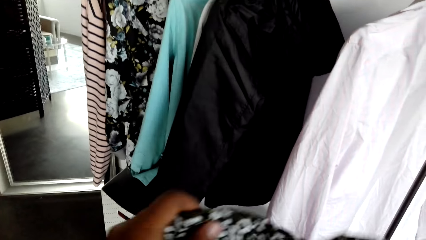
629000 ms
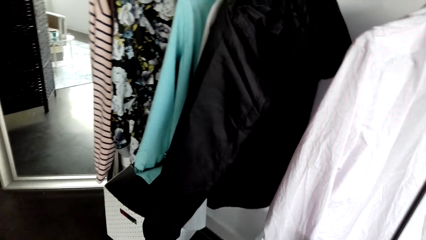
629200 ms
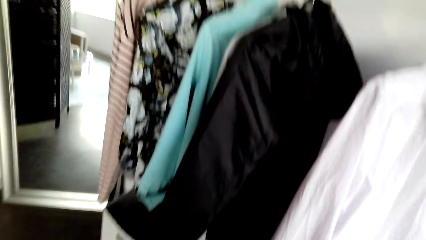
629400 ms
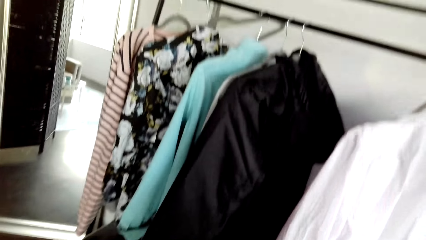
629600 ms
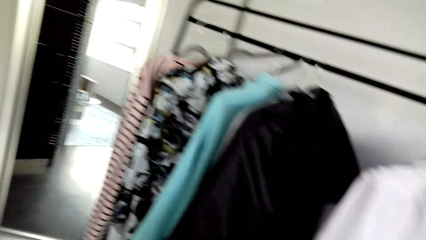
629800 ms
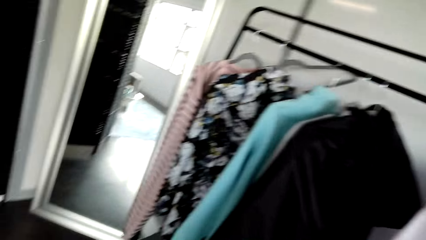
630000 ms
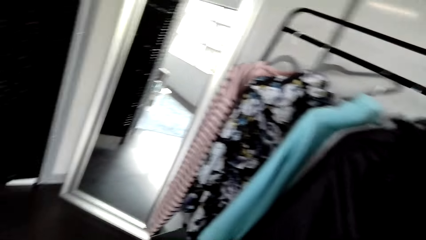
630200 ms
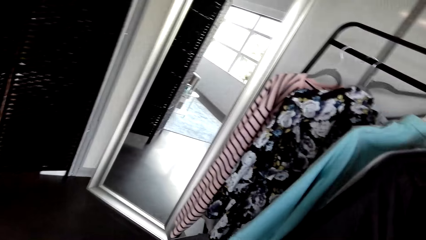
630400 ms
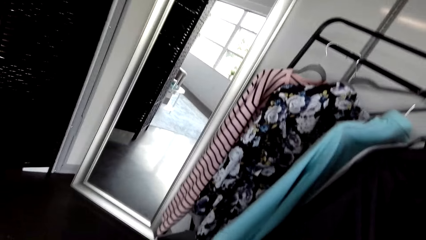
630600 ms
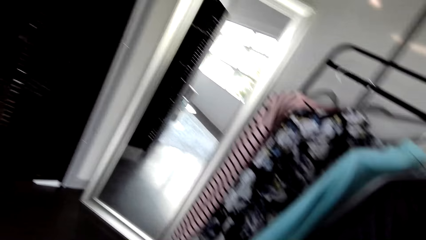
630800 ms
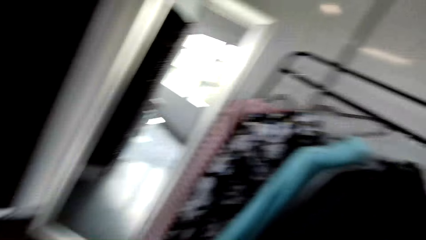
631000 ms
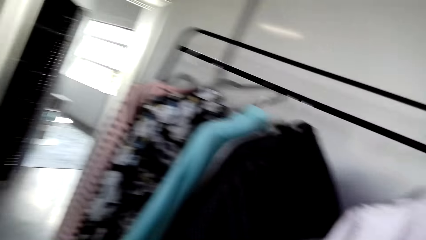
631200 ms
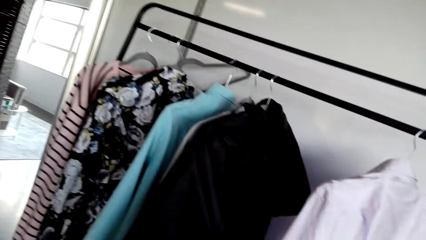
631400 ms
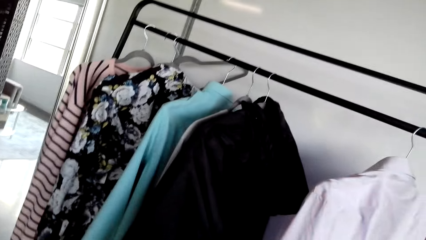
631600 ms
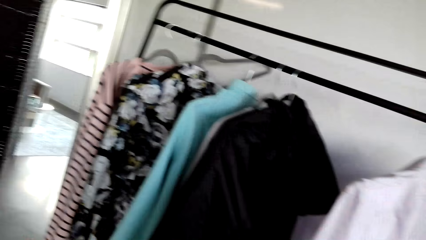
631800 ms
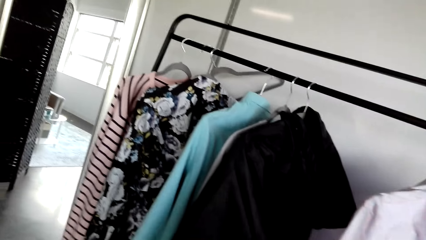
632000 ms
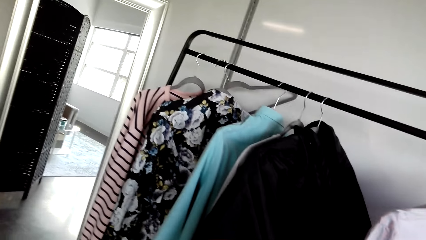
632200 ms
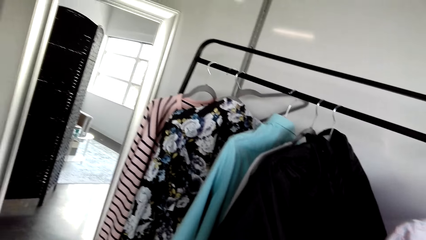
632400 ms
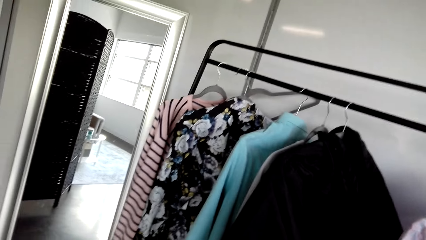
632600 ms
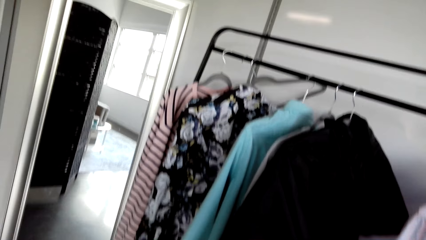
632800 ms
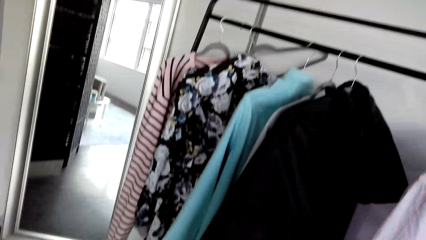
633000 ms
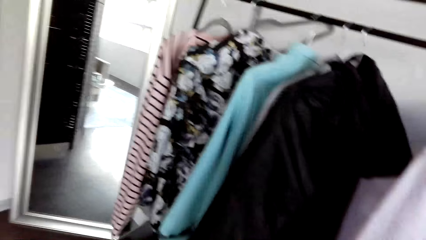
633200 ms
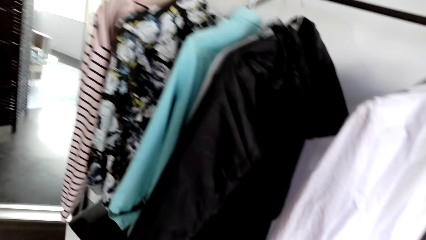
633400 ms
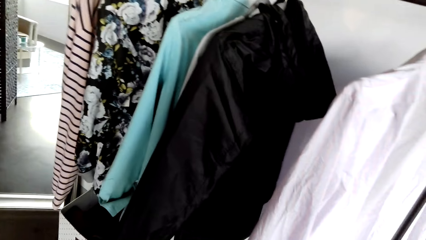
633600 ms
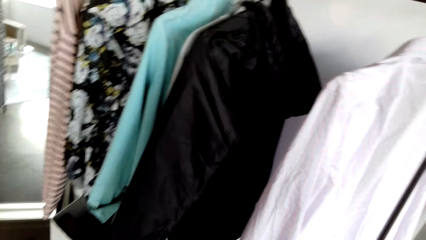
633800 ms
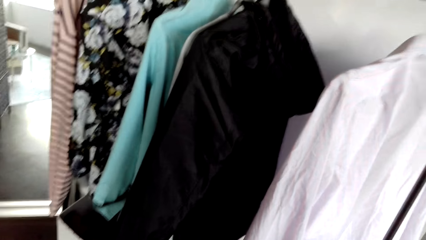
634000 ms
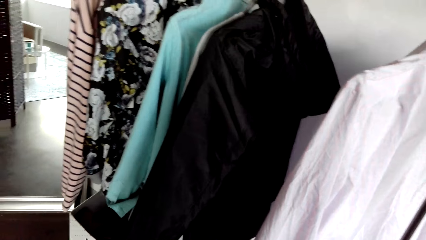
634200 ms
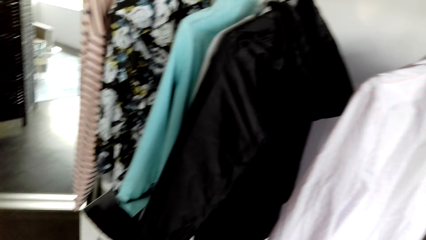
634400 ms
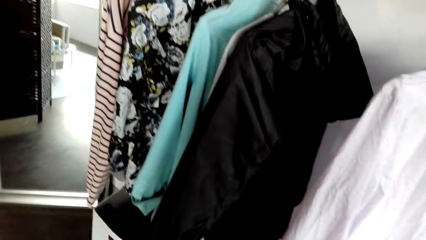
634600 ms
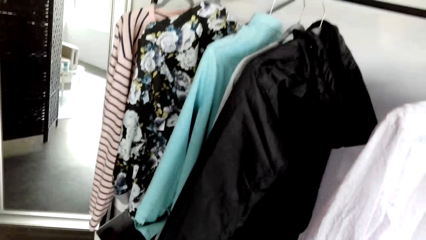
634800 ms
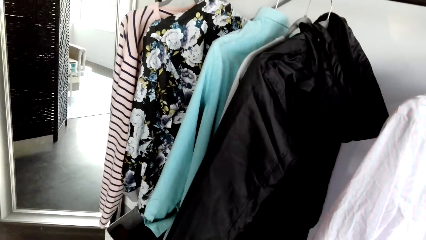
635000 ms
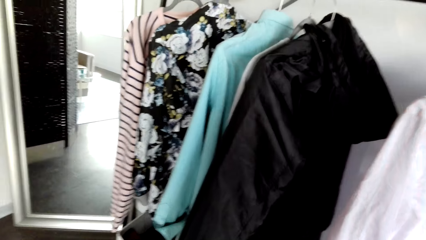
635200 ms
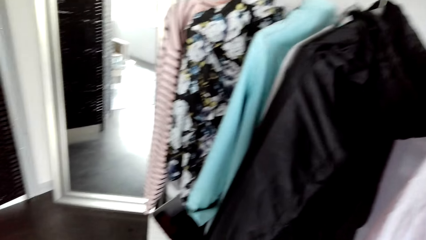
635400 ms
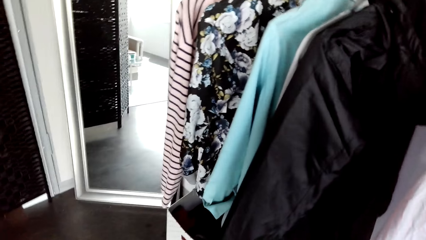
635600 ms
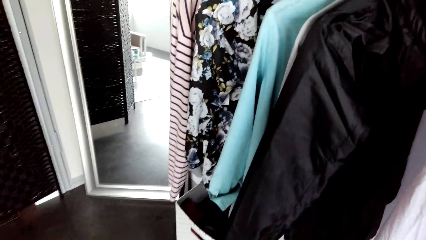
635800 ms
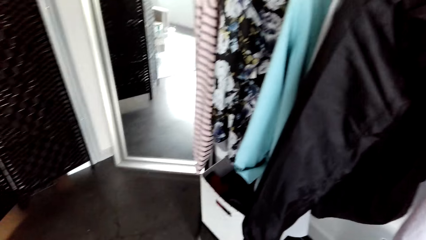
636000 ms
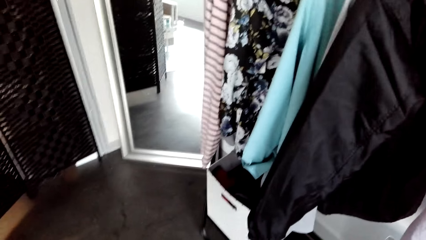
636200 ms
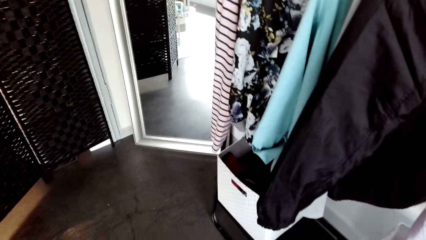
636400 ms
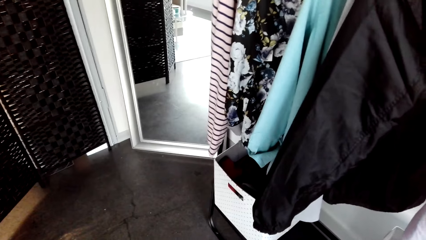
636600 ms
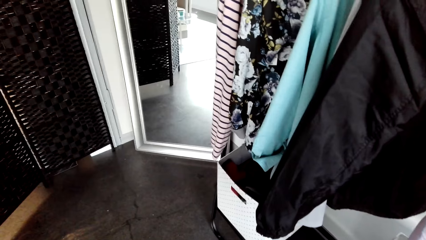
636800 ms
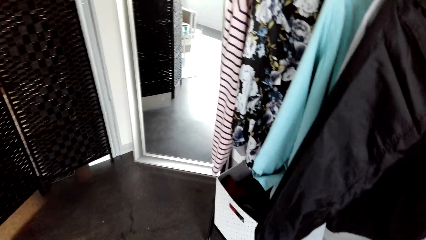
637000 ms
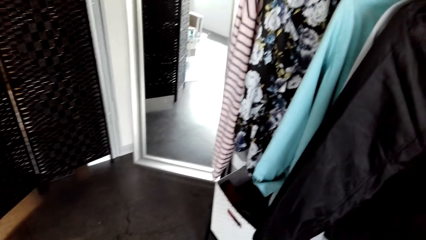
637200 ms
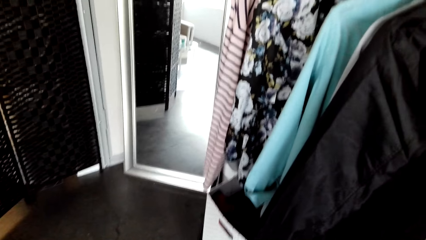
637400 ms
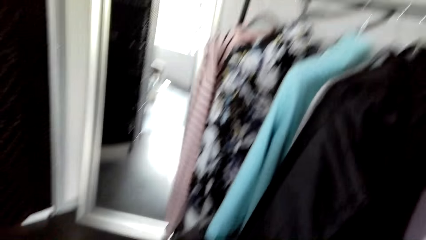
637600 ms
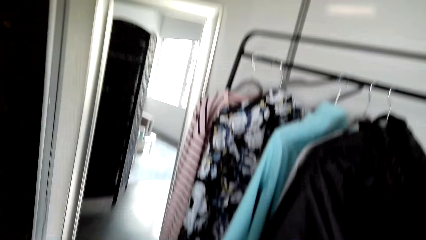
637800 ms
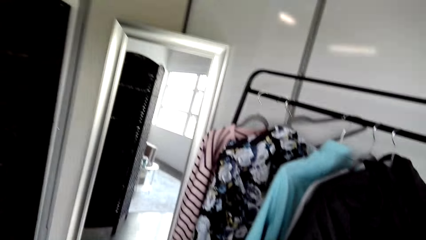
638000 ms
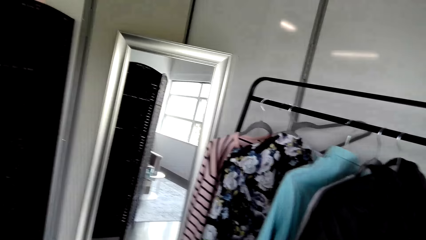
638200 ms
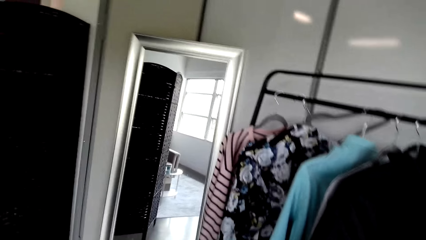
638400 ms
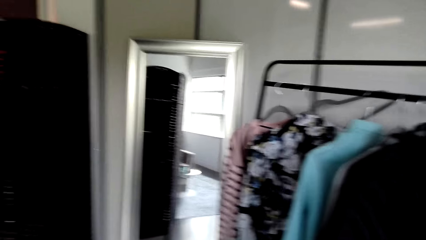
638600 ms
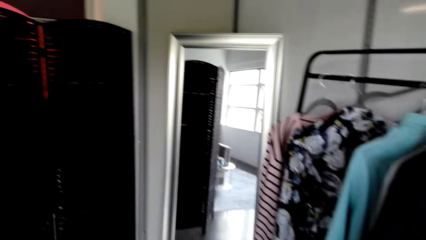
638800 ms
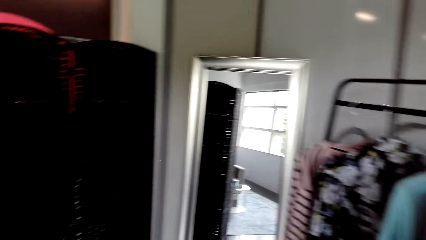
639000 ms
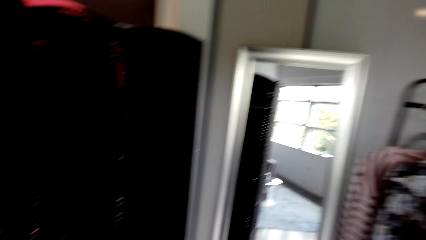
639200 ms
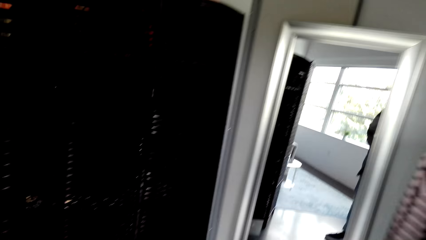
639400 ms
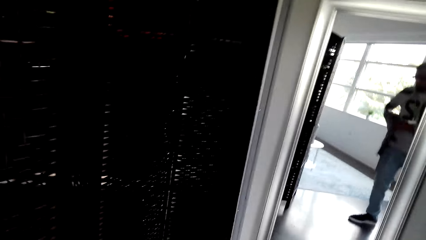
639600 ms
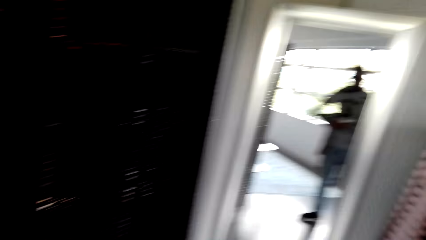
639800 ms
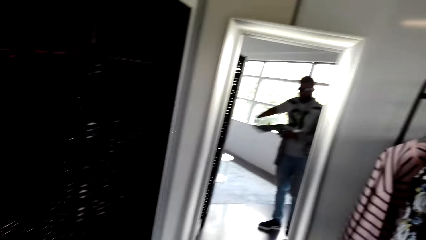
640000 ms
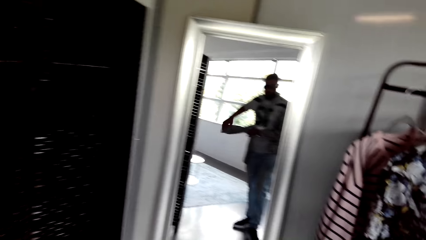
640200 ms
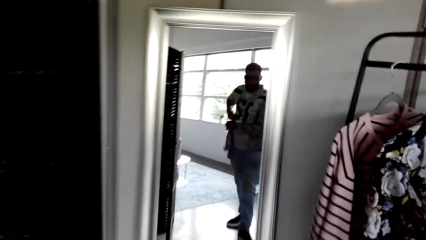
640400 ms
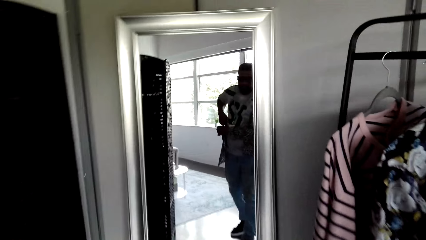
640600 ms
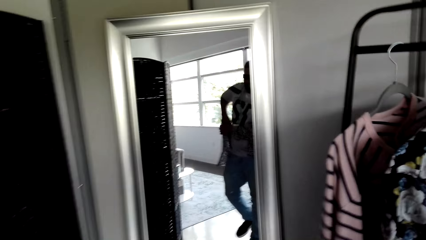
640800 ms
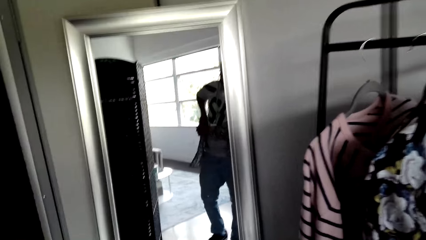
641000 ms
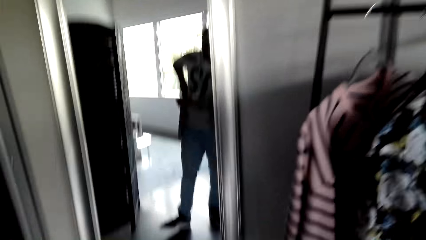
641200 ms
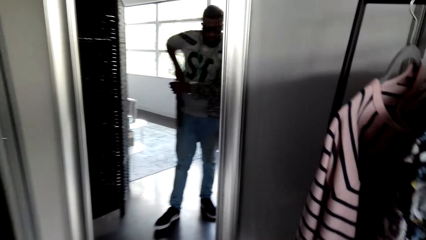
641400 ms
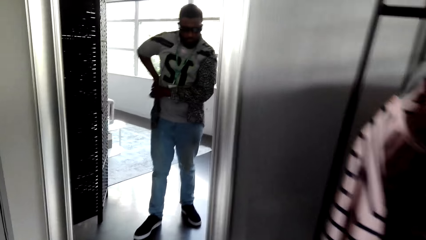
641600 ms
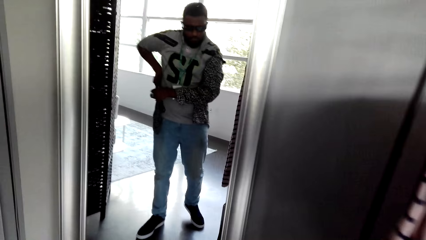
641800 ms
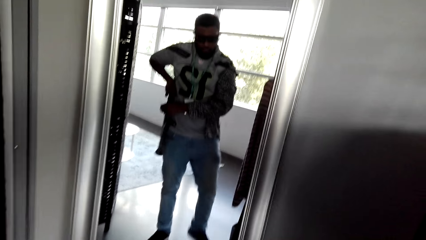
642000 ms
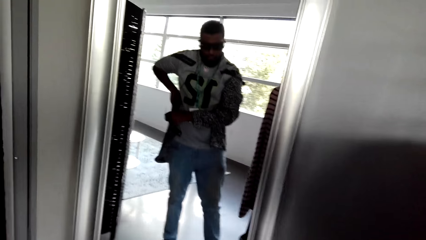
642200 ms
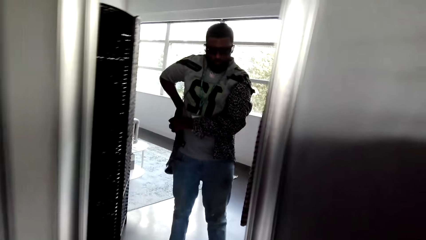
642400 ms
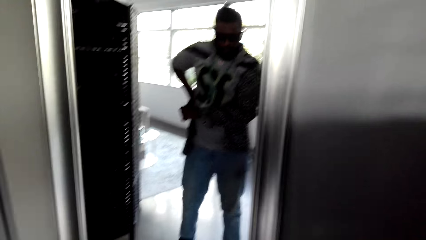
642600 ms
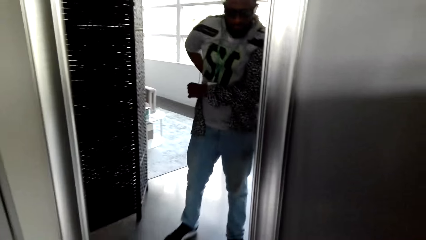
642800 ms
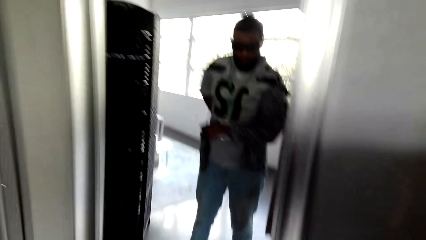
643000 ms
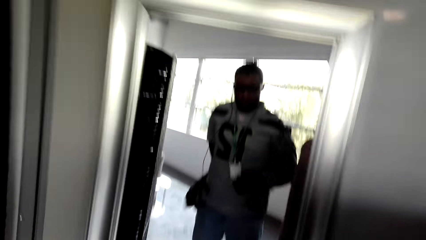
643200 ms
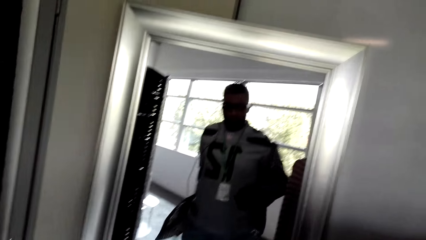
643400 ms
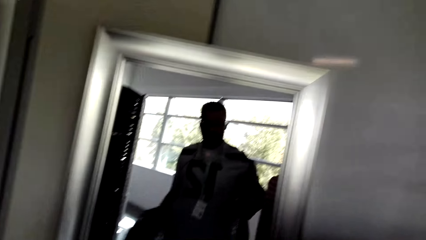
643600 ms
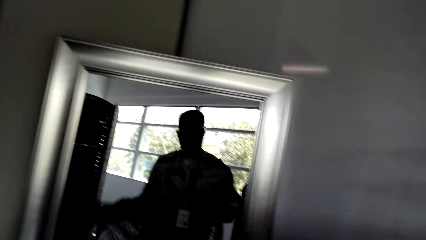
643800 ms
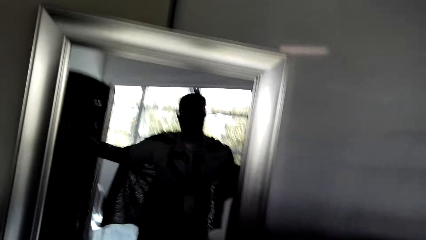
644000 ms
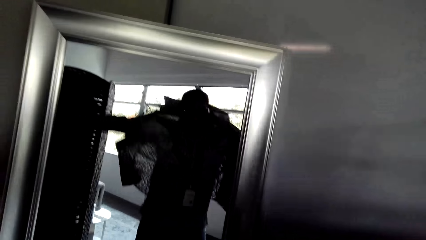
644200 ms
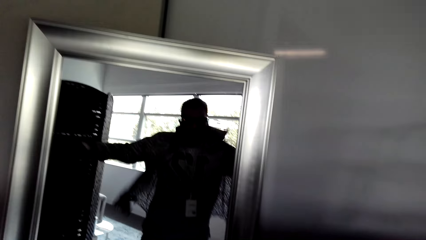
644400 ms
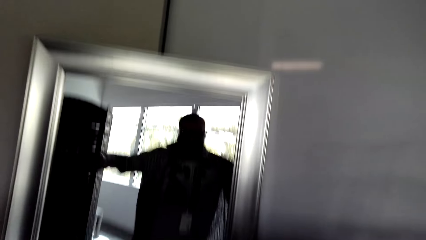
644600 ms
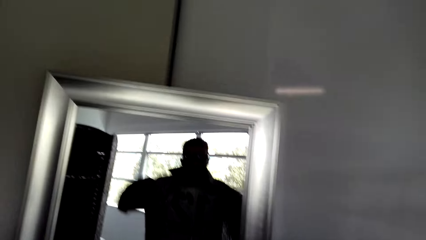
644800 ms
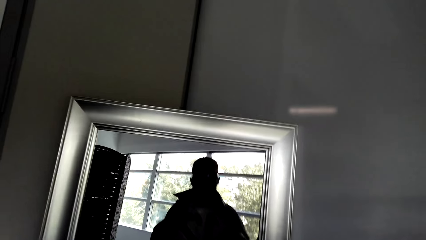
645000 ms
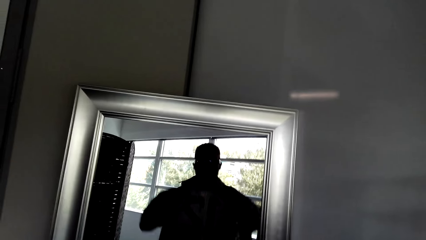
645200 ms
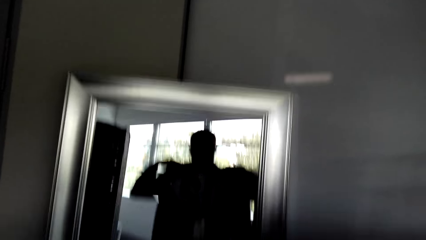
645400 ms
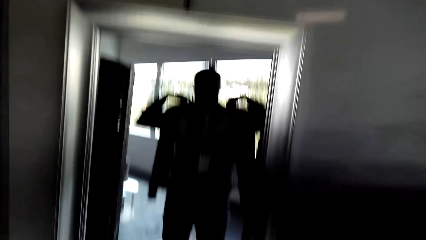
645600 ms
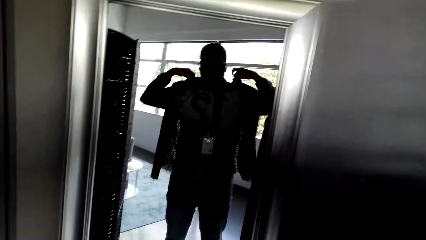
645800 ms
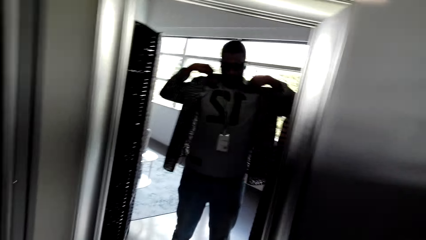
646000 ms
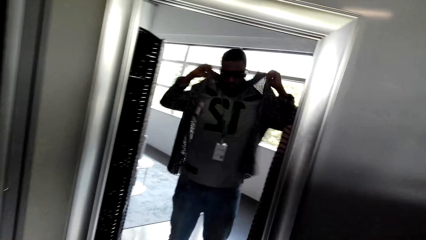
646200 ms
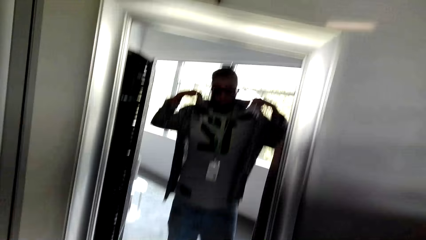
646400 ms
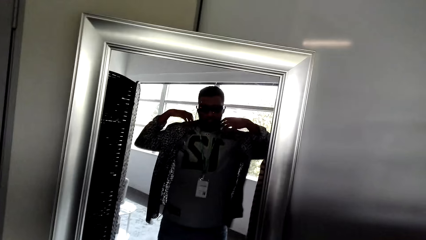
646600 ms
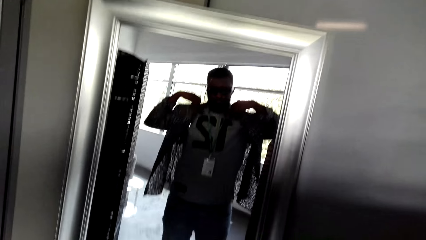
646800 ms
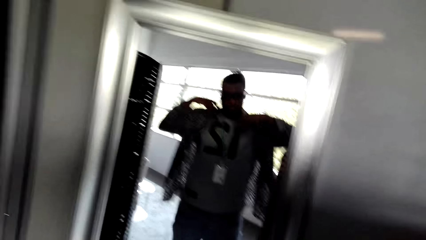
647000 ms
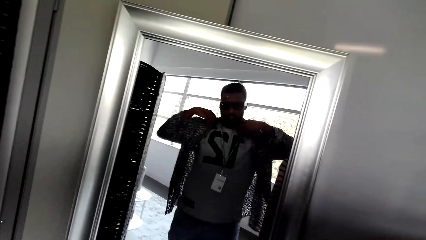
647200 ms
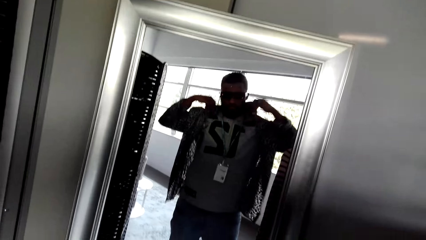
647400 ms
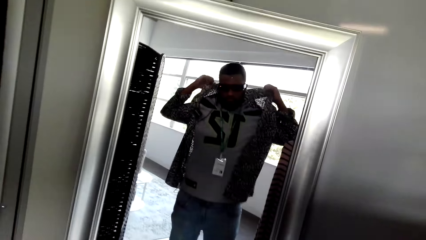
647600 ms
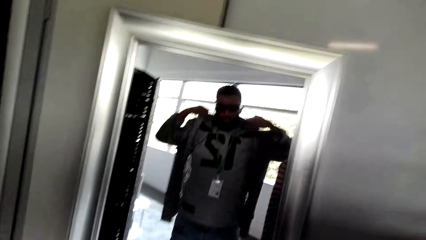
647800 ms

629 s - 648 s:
The camera wearer lifts the cloth. They wear a shirt. They look at the cloth. They look around. They walk around. They wear the shirt. They lift both hands and stretch the shirt.
